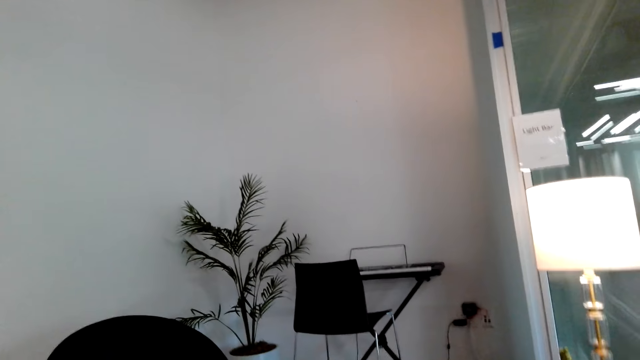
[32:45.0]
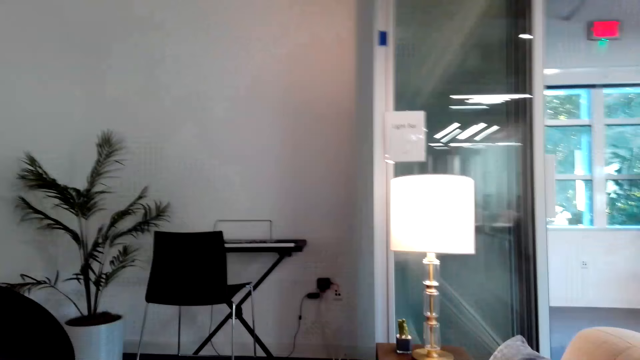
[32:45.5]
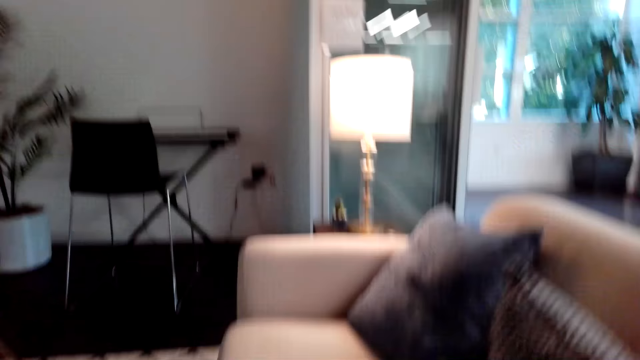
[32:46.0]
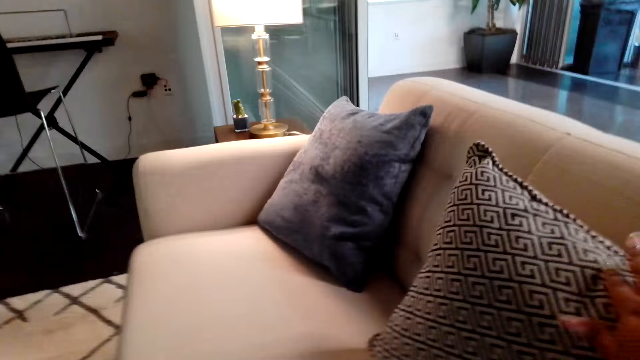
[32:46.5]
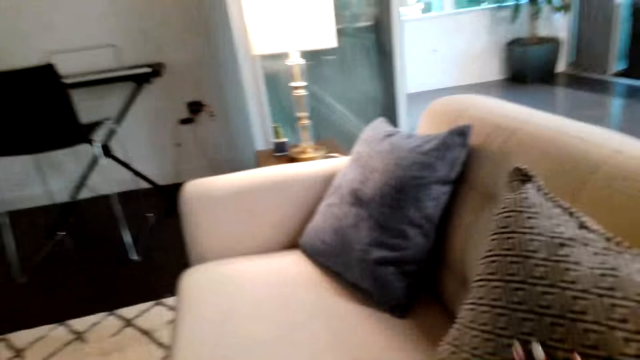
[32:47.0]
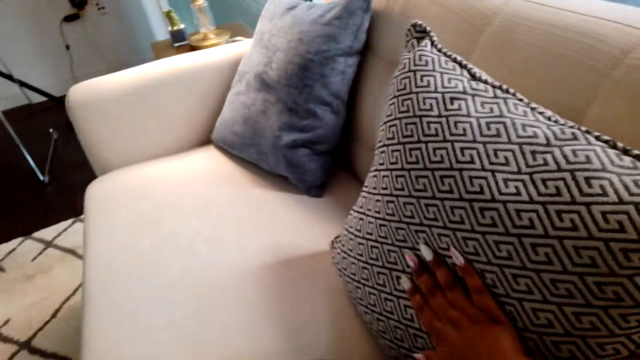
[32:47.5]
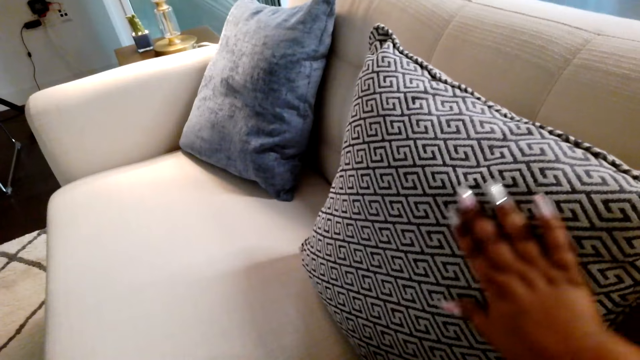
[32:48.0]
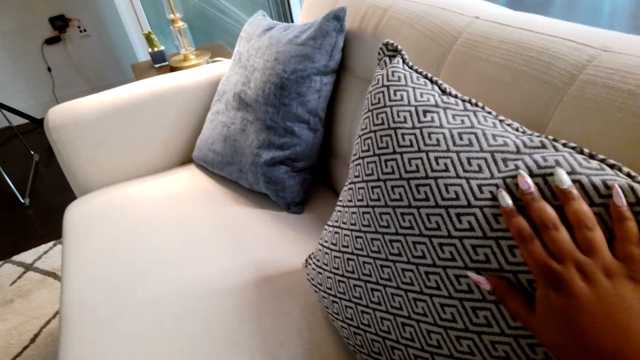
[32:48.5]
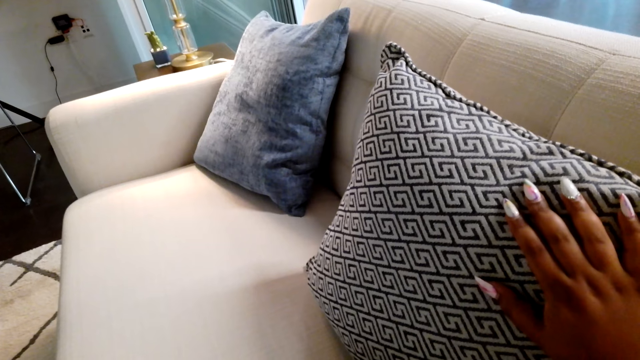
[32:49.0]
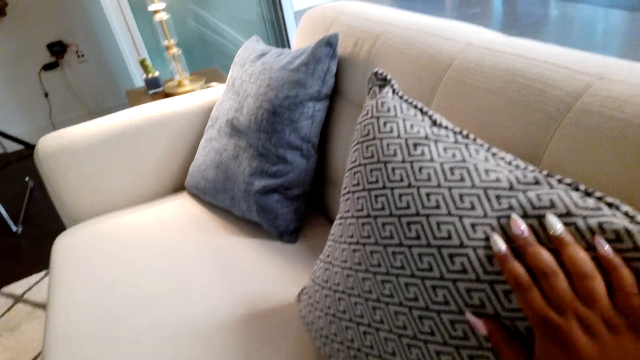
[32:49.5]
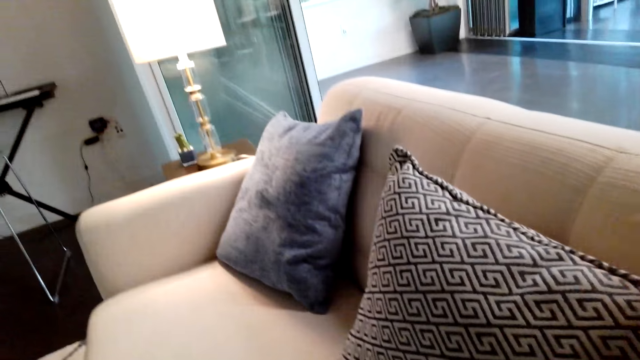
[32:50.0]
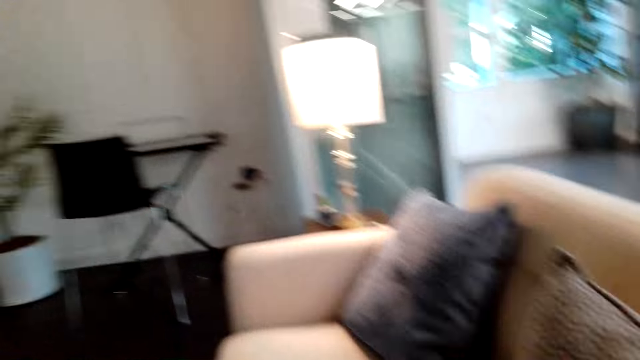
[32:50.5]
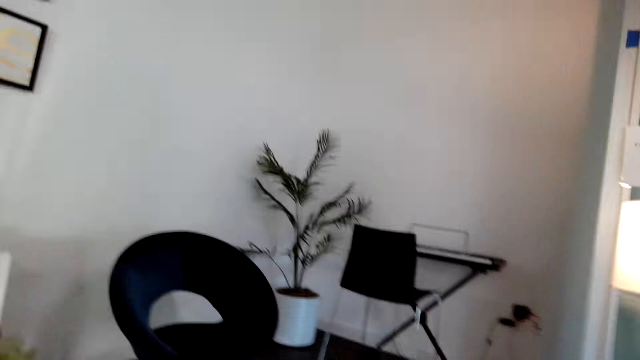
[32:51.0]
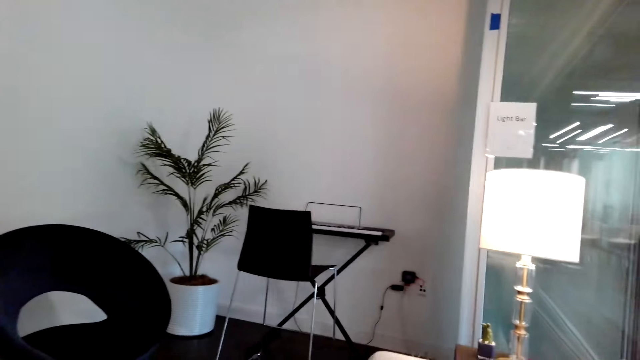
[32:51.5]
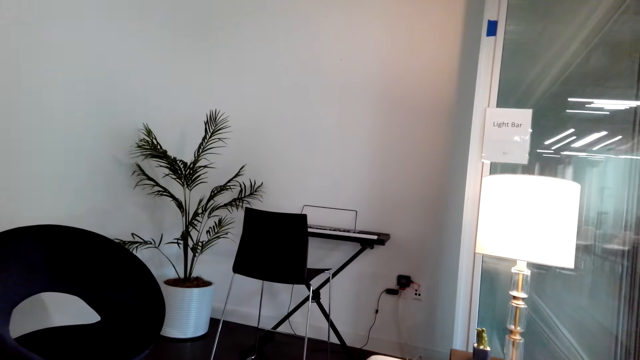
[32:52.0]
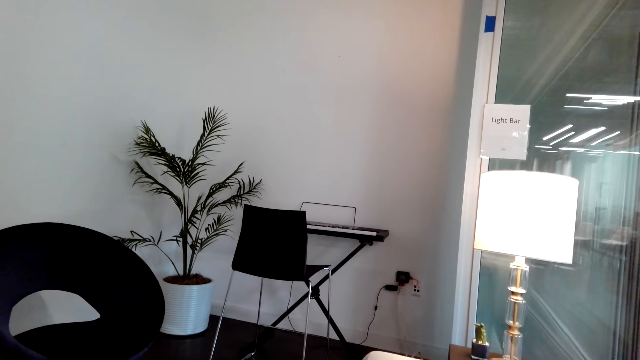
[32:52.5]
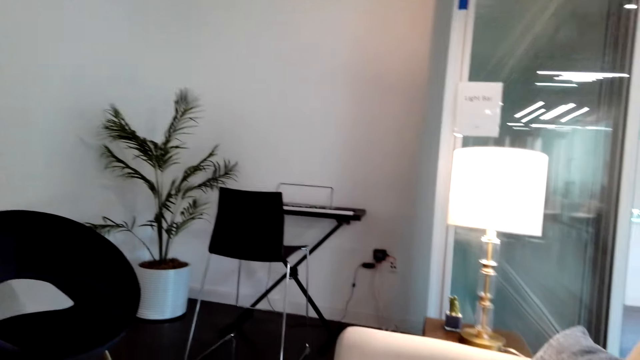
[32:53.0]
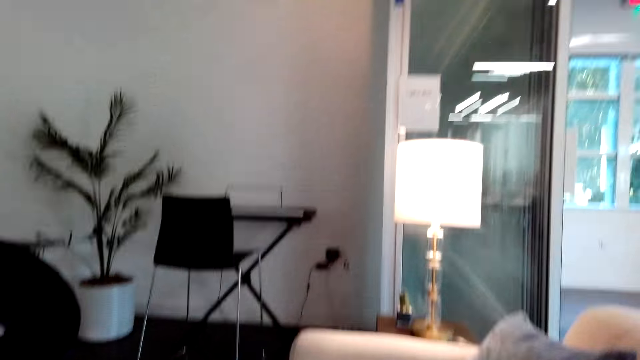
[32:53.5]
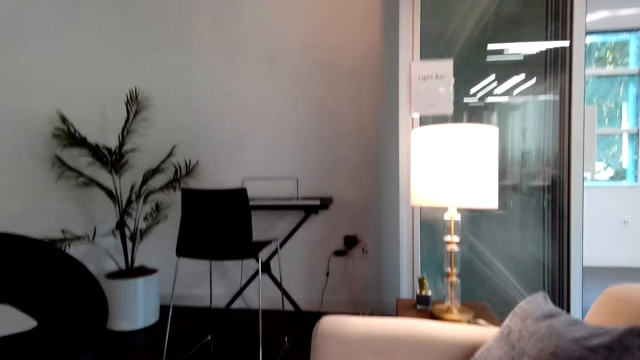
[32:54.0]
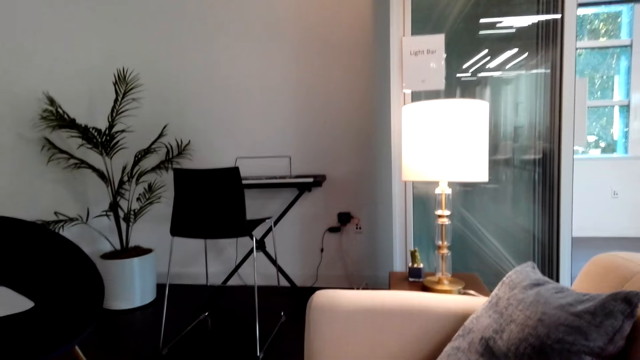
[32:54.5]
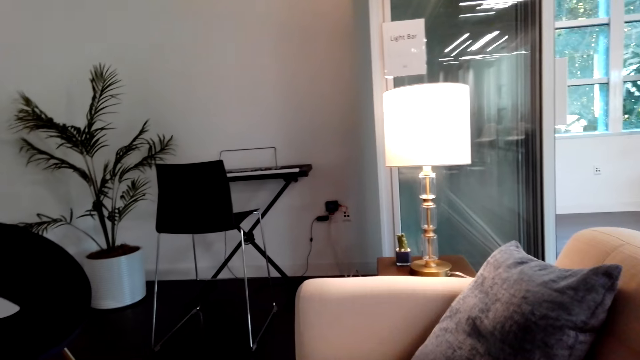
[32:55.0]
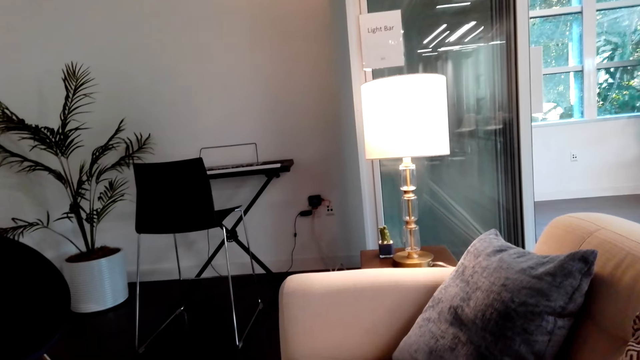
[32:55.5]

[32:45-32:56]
The camera wearer rubs the hand on a throw pillow. They look around.

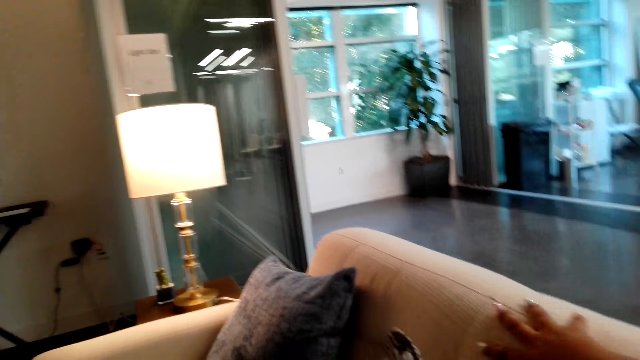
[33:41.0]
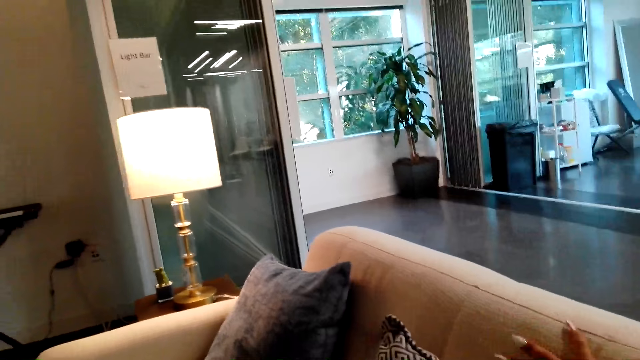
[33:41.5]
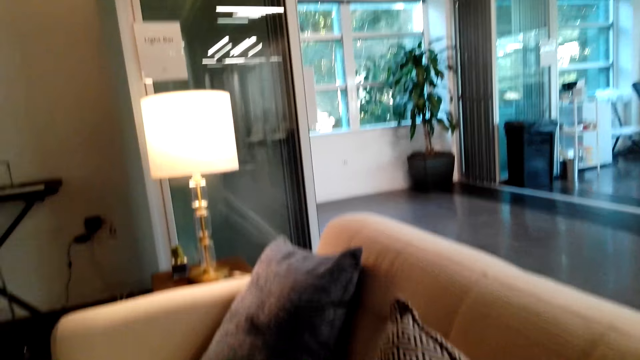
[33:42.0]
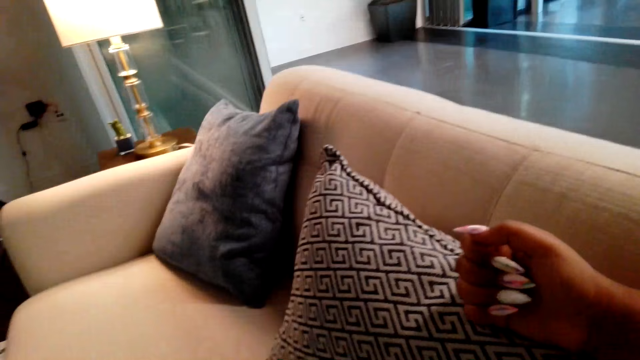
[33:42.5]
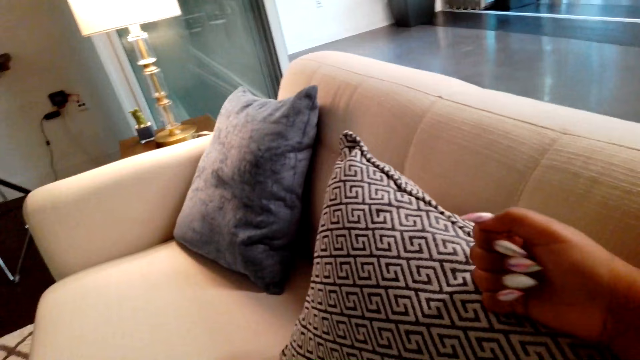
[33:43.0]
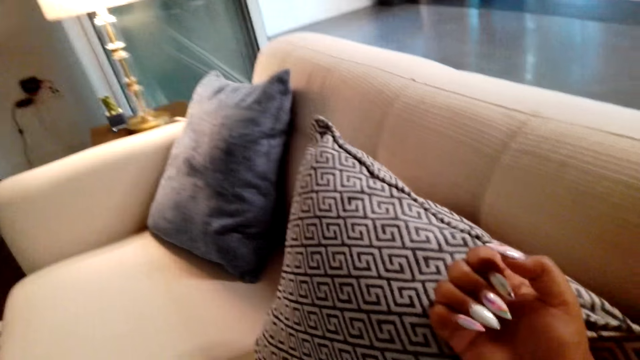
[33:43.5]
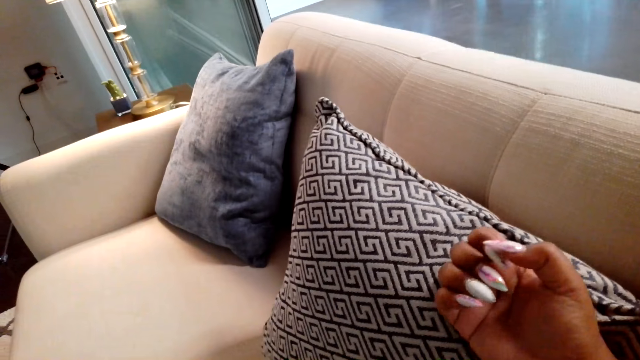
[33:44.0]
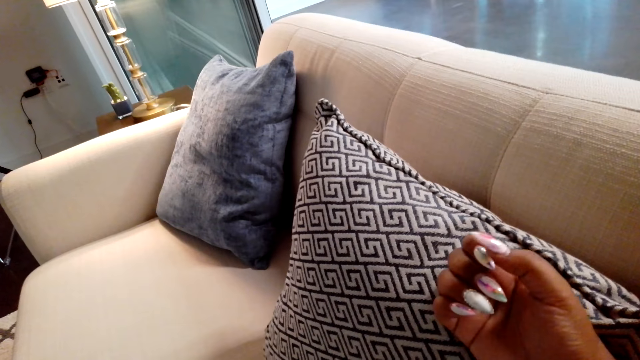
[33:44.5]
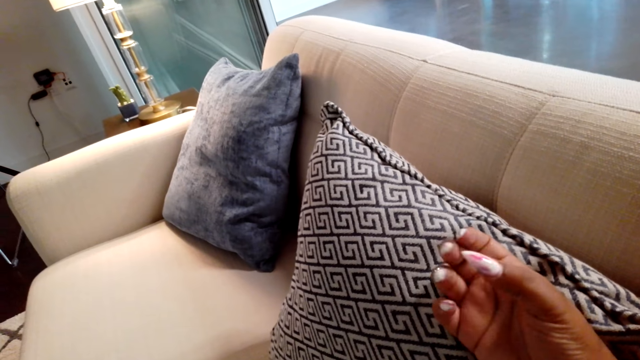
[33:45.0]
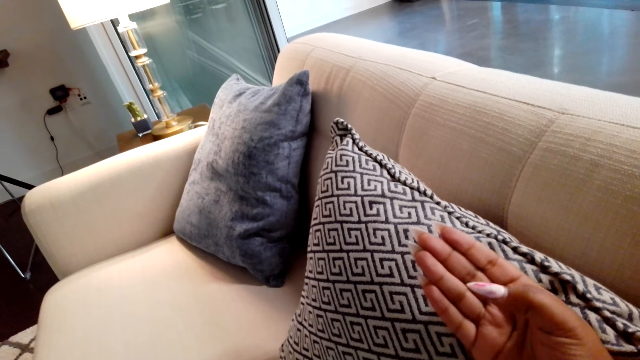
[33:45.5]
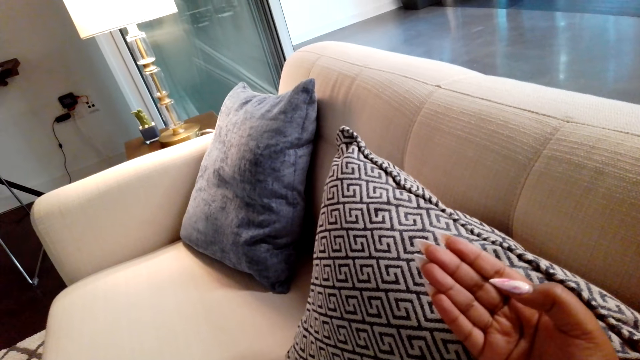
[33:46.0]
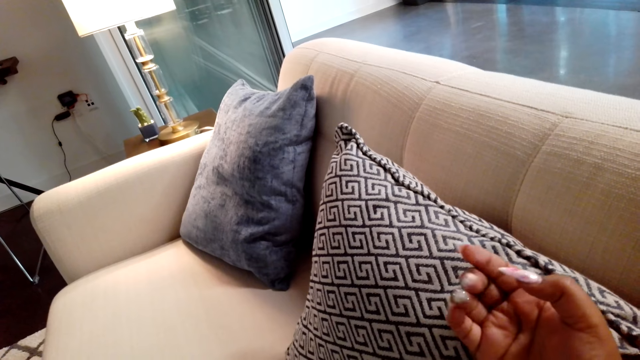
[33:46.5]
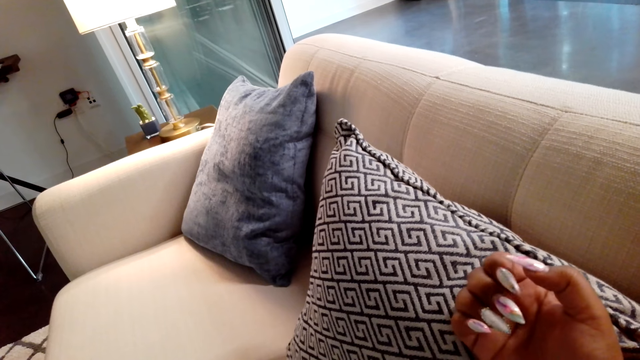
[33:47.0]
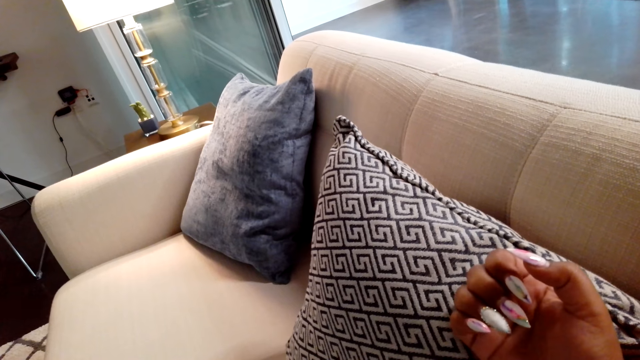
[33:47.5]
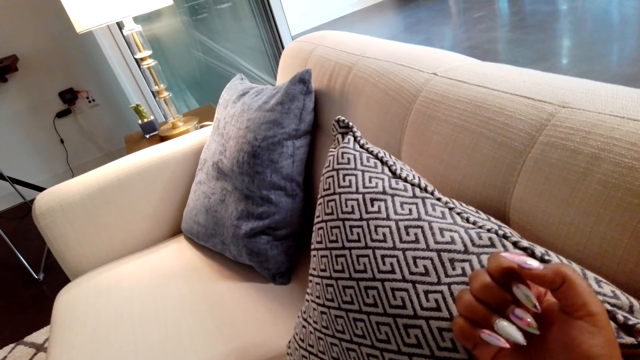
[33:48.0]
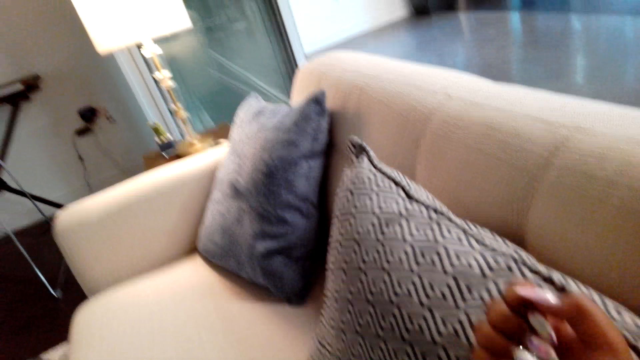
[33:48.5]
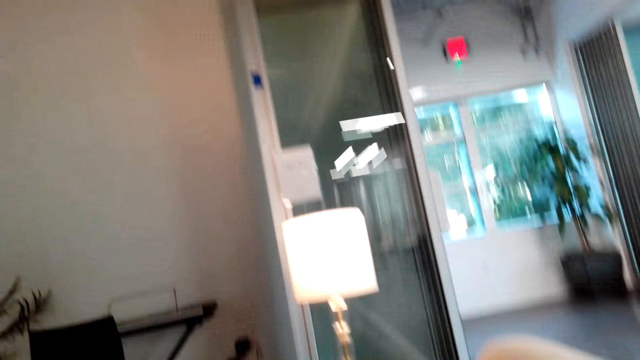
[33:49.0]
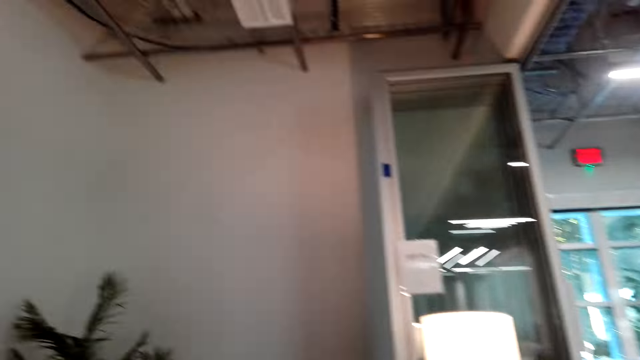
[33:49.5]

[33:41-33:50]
The camera wearer looks at her nails.
